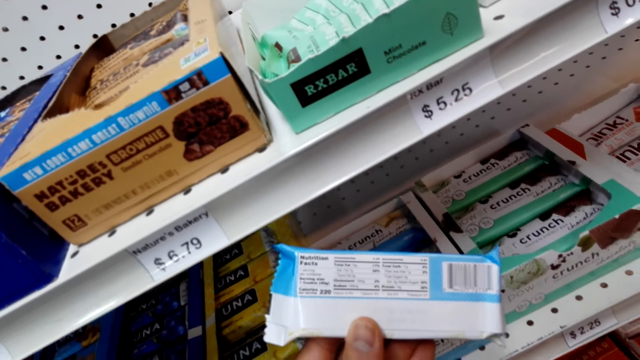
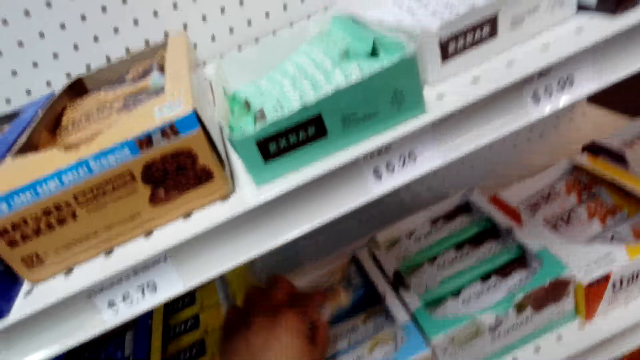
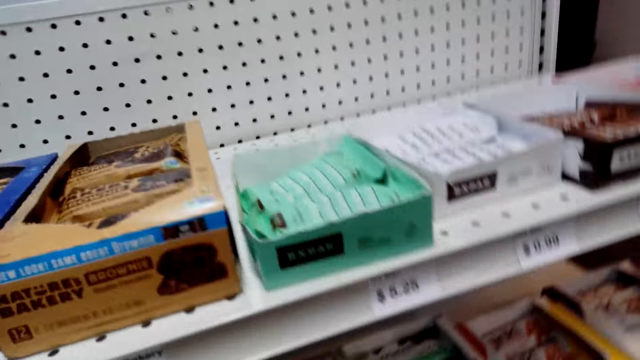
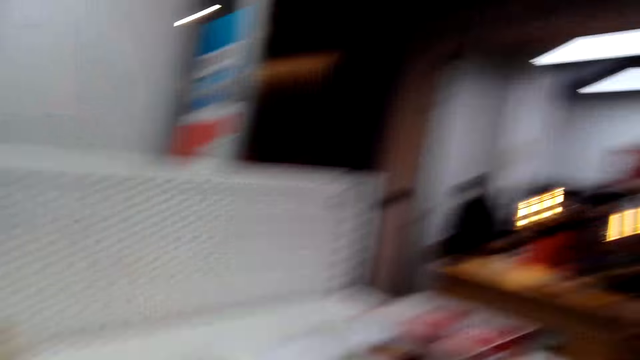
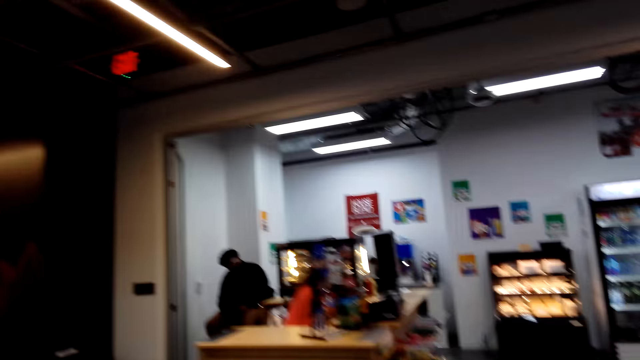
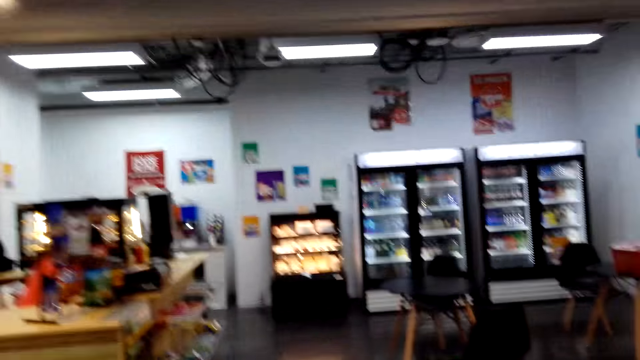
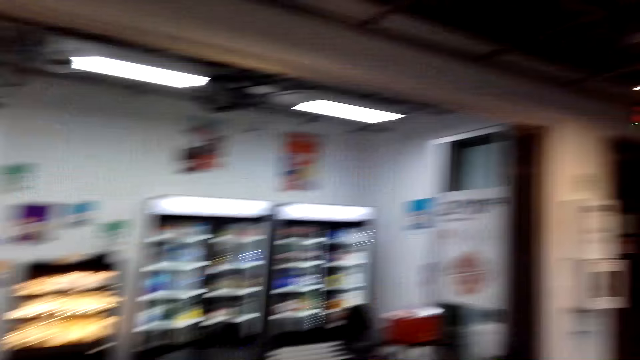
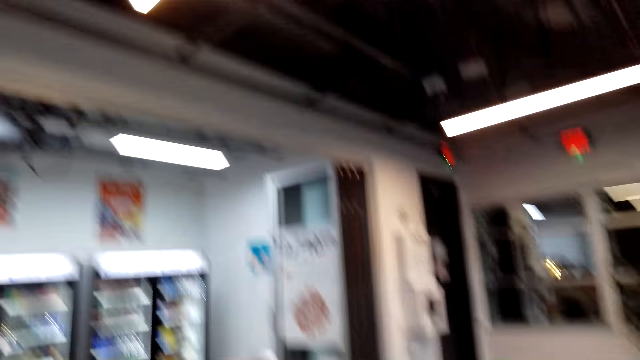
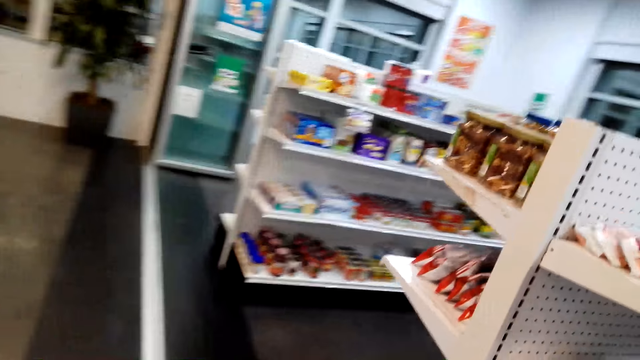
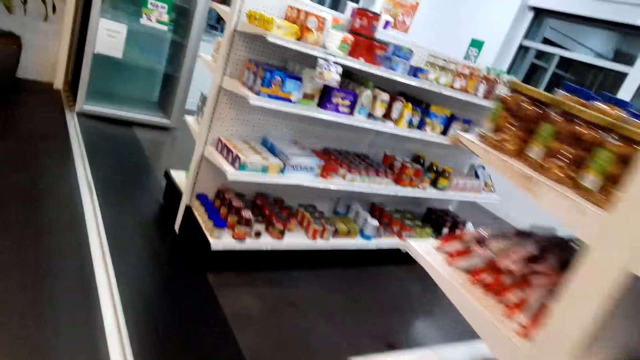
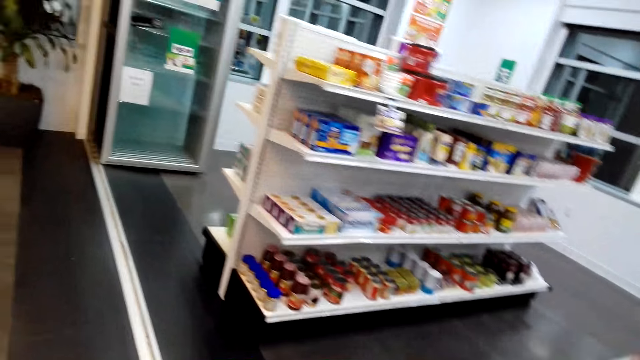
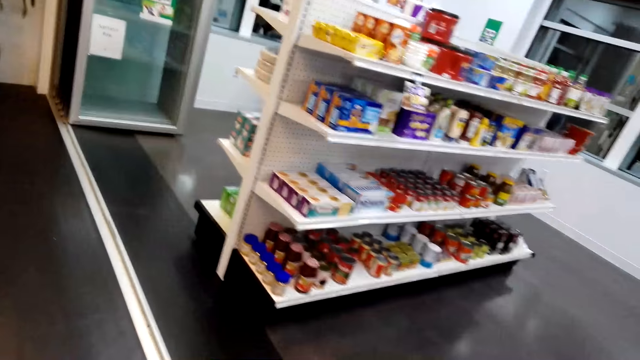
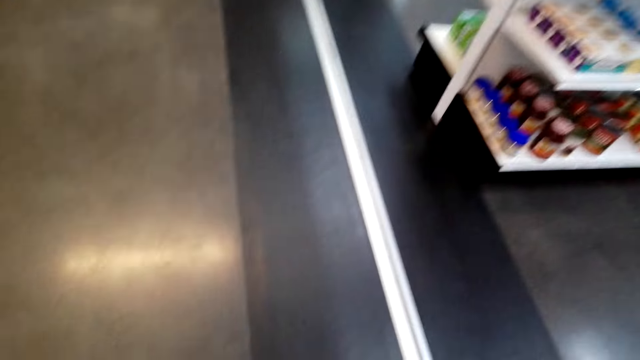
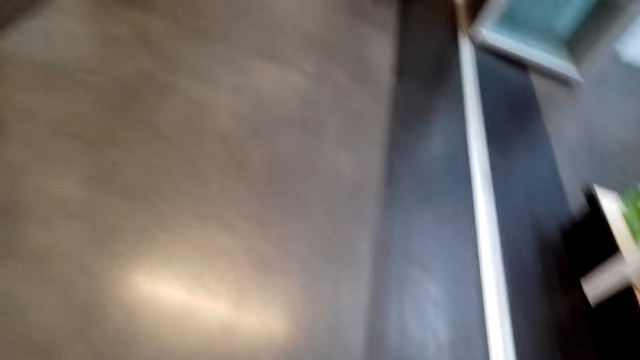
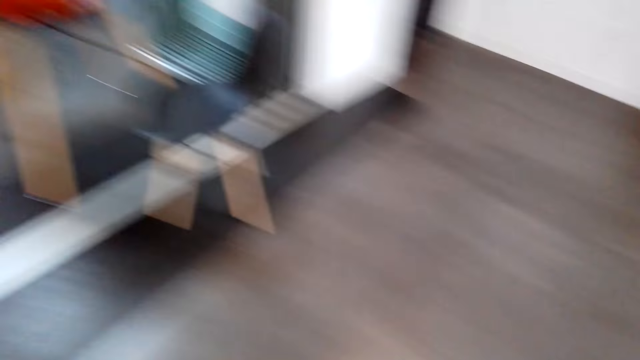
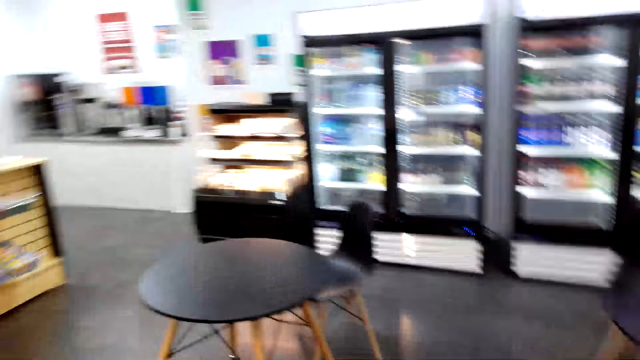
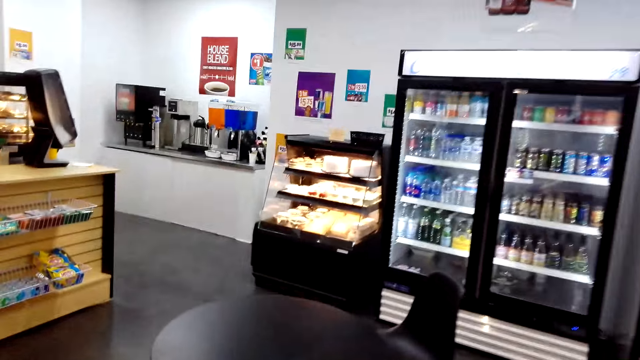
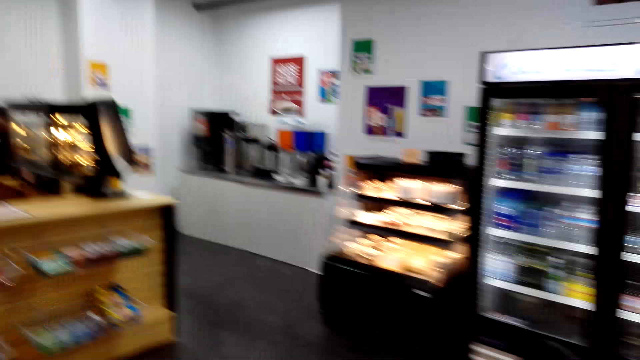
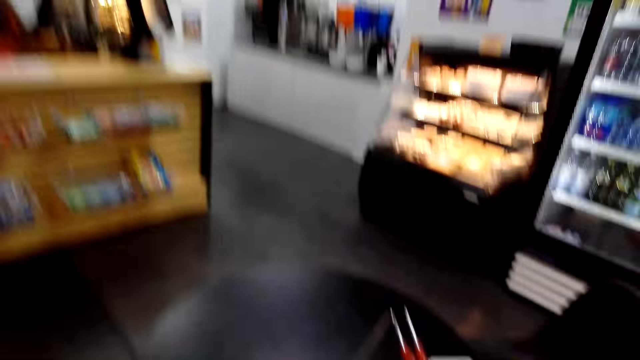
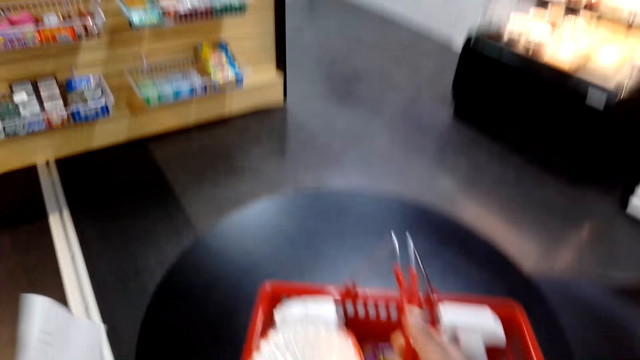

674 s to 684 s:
The camera wearer returns a snack on the shelf. They walk around the shop and look around.

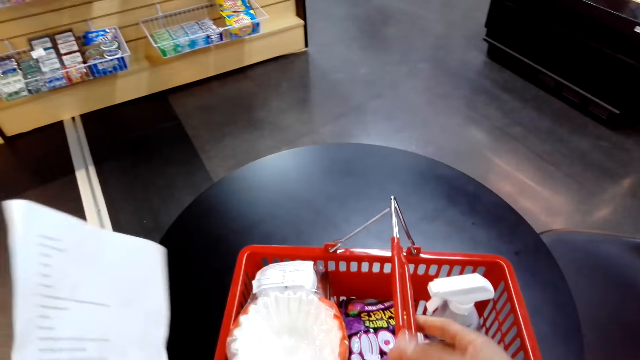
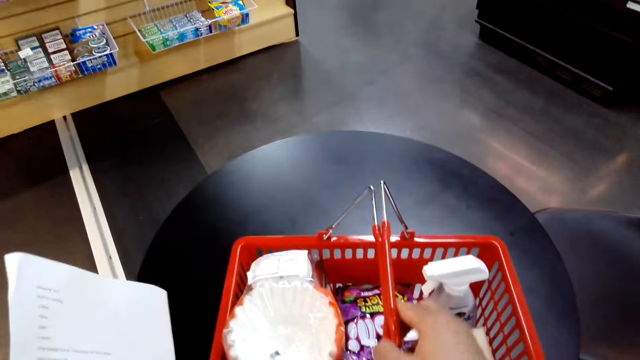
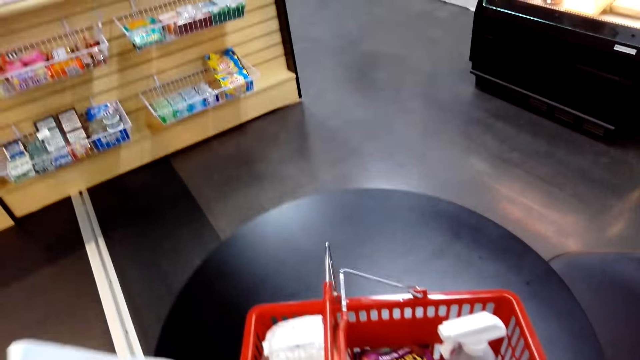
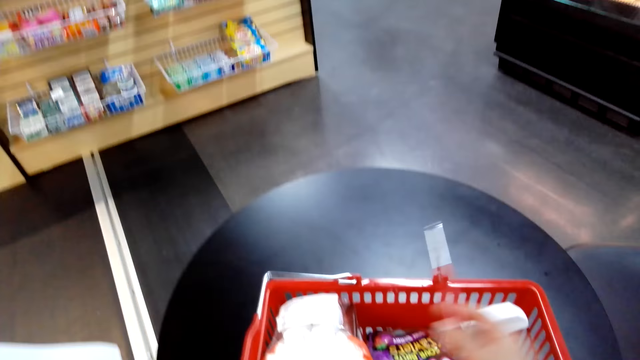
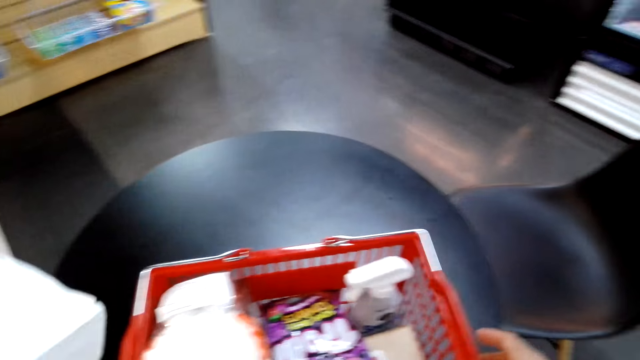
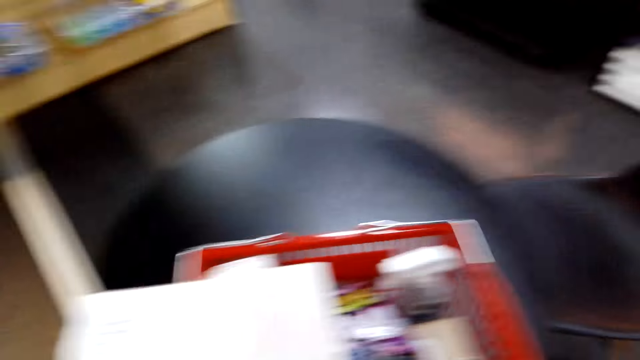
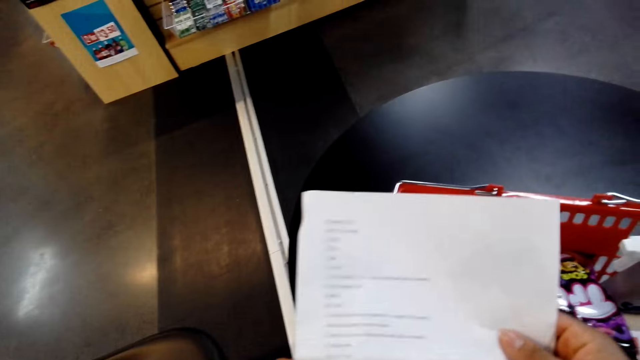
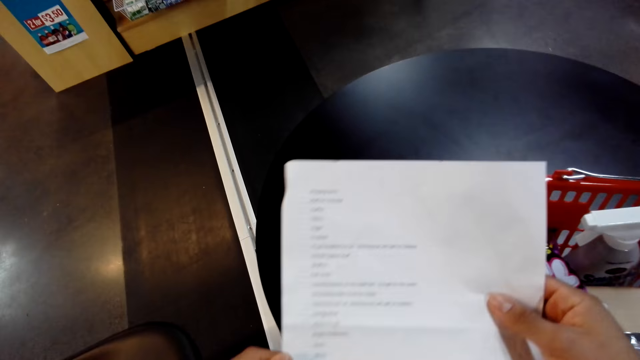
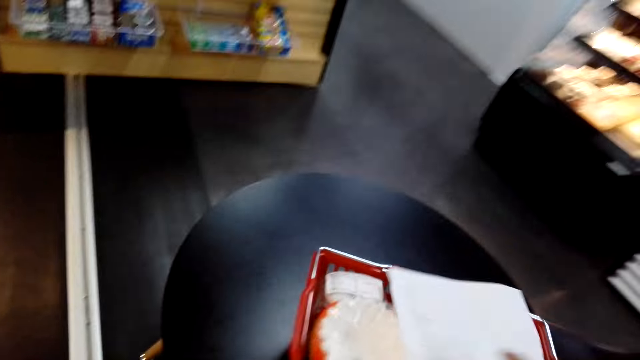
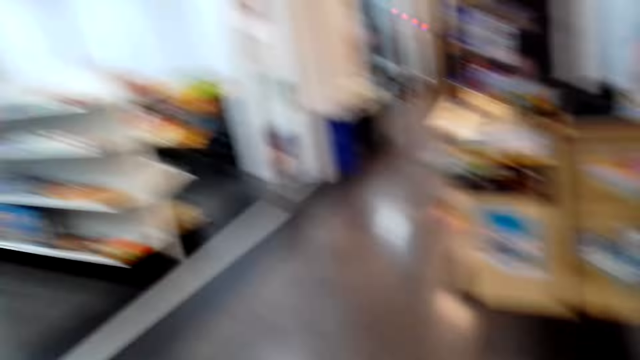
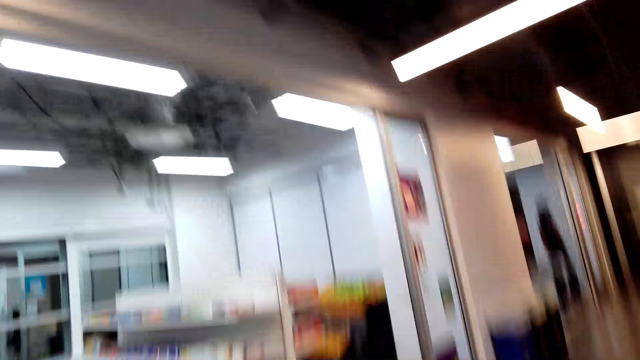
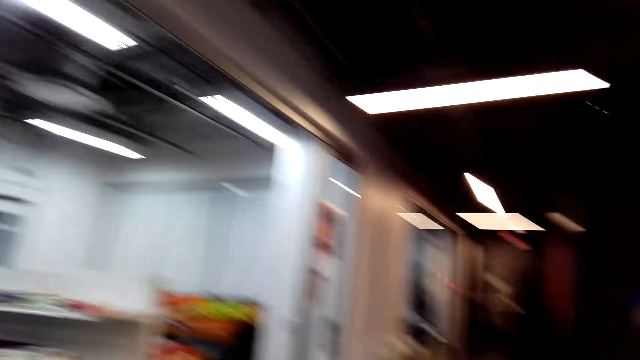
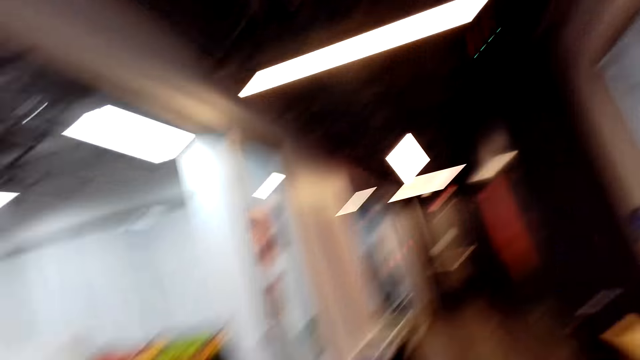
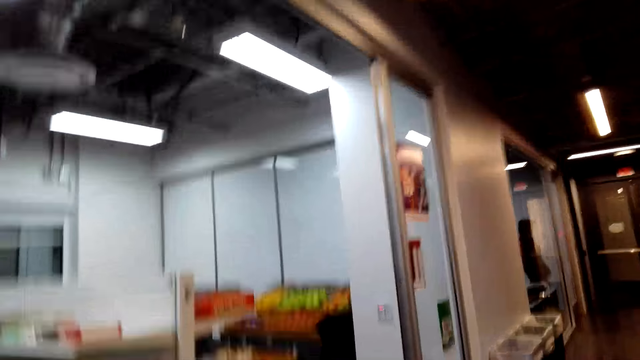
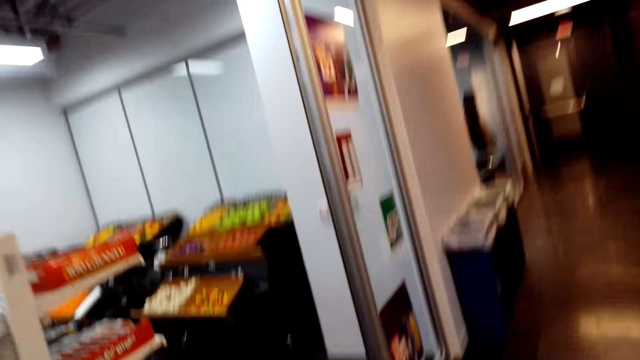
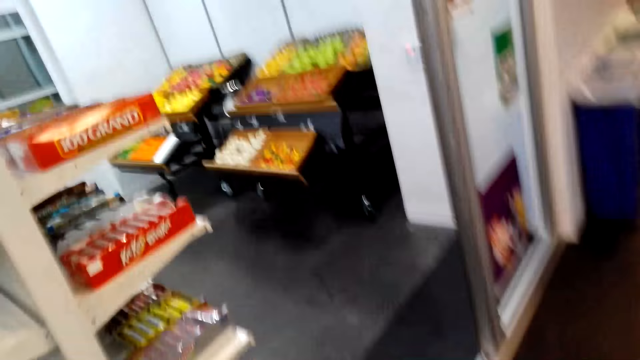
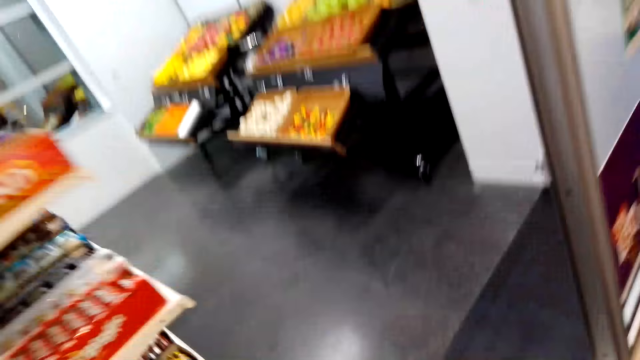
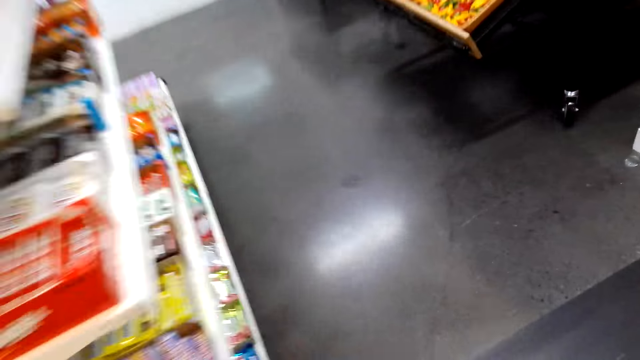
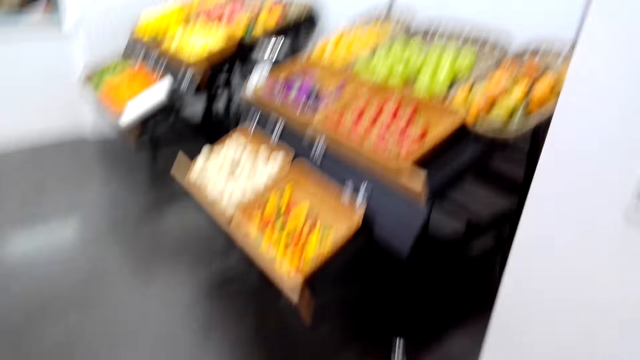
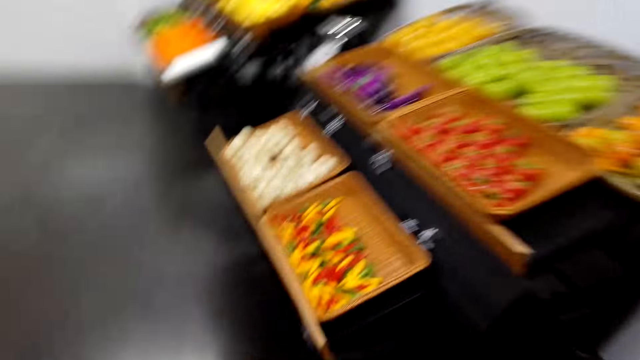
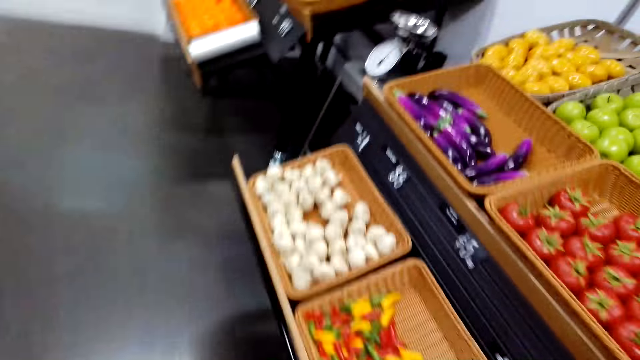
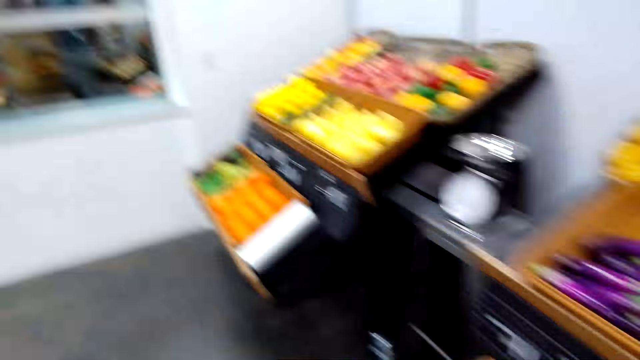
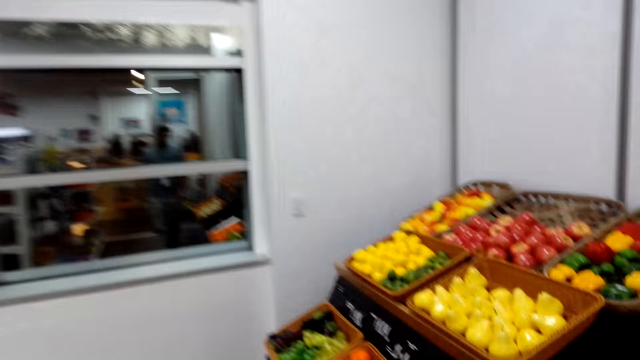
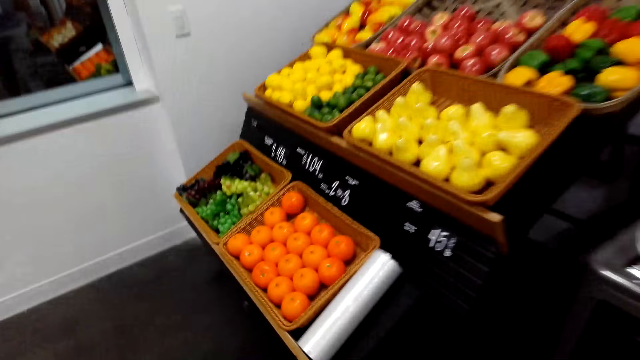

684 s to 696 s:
The camera wearer puts a shopping bucket on the table. They read a list. They put the shopping list on the shopping bucket. They look around the shop and walk around the shop.
